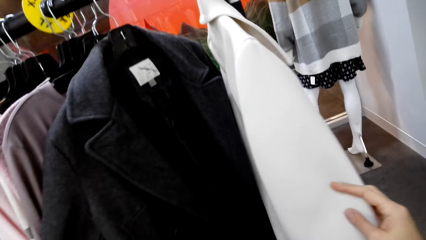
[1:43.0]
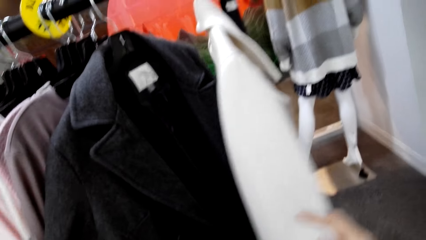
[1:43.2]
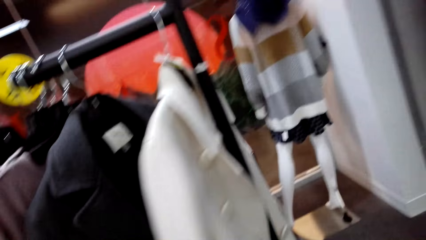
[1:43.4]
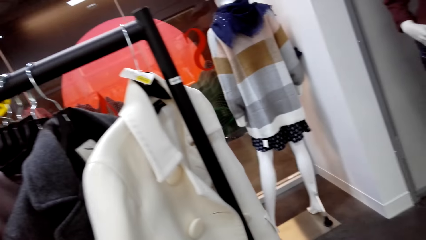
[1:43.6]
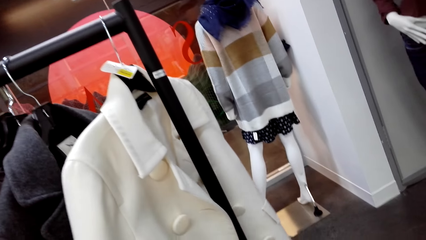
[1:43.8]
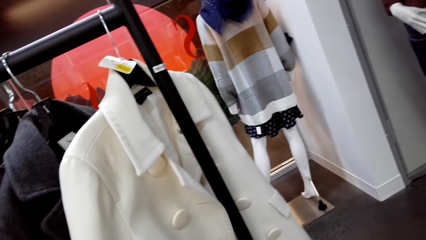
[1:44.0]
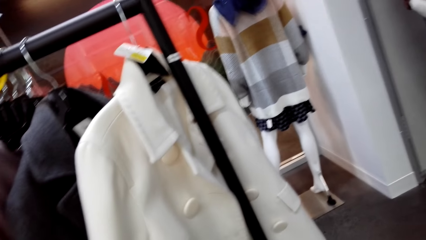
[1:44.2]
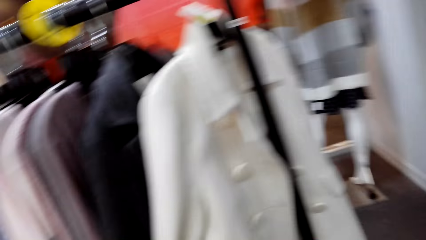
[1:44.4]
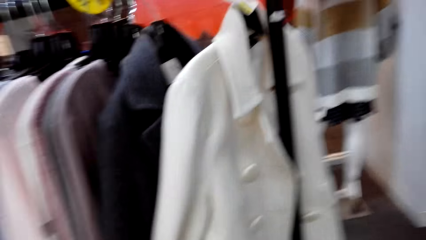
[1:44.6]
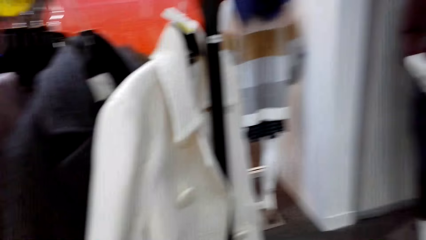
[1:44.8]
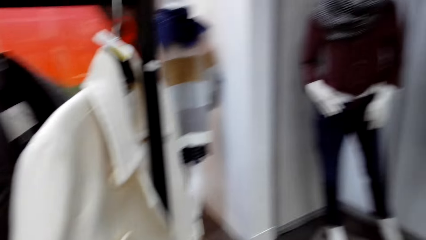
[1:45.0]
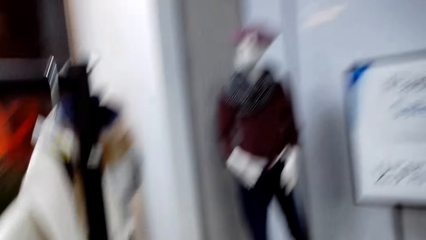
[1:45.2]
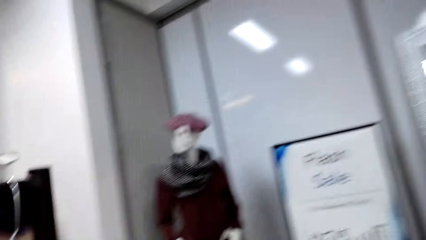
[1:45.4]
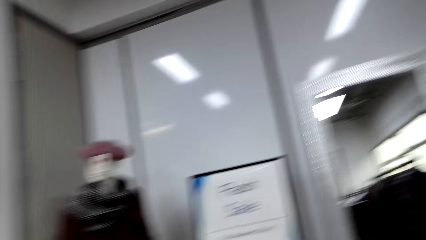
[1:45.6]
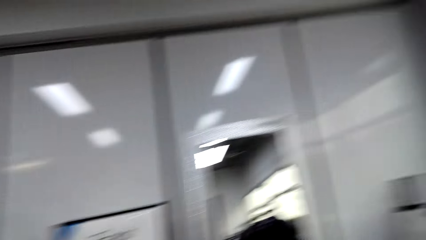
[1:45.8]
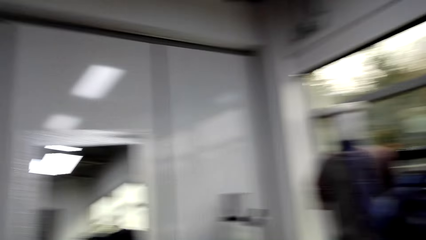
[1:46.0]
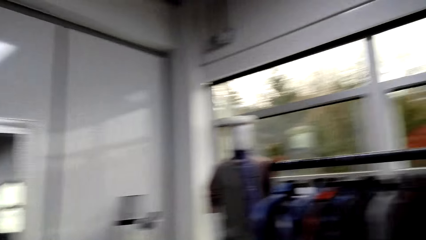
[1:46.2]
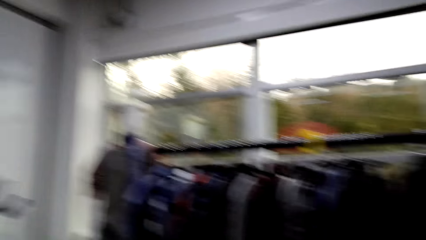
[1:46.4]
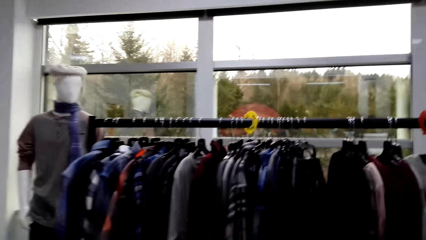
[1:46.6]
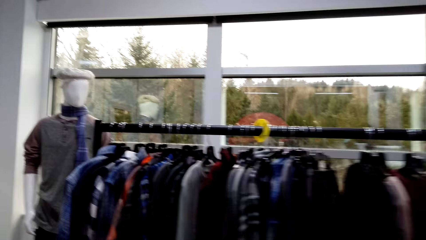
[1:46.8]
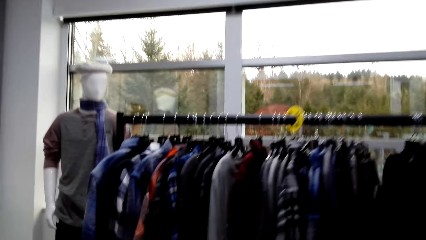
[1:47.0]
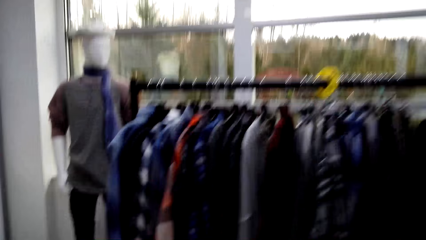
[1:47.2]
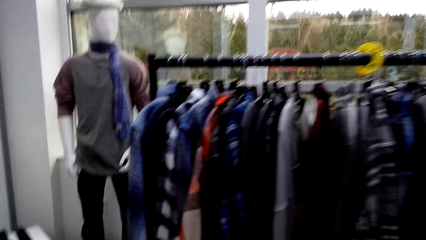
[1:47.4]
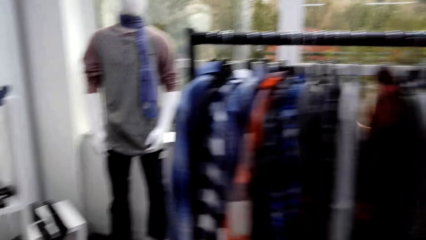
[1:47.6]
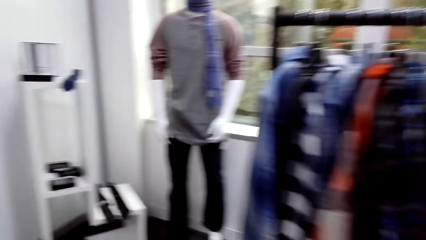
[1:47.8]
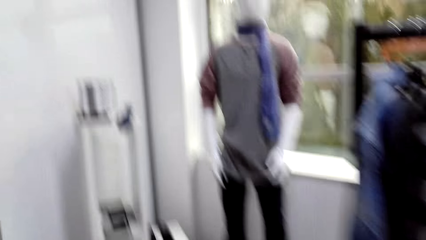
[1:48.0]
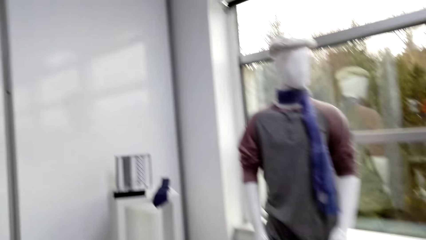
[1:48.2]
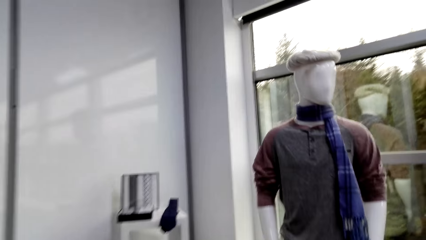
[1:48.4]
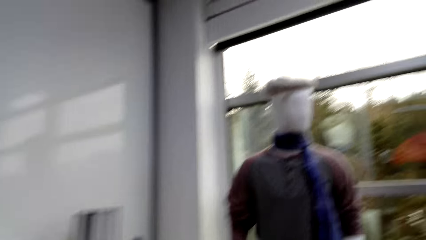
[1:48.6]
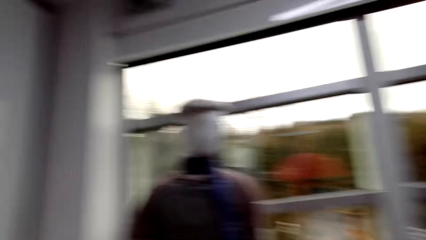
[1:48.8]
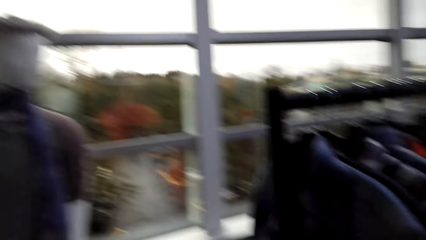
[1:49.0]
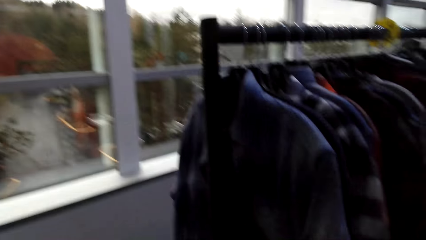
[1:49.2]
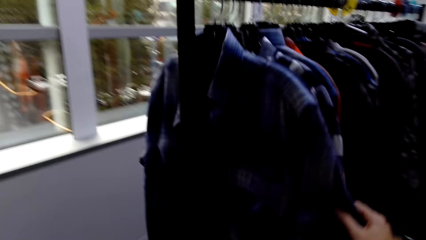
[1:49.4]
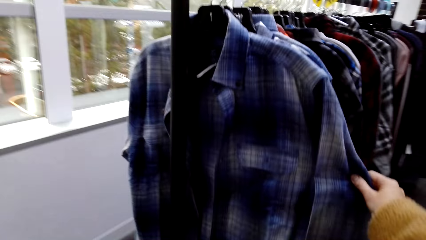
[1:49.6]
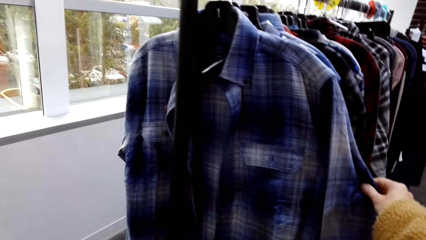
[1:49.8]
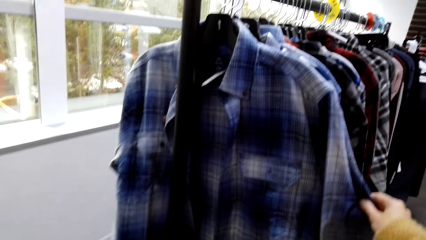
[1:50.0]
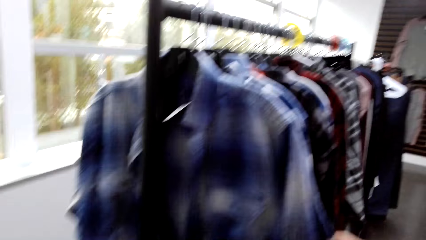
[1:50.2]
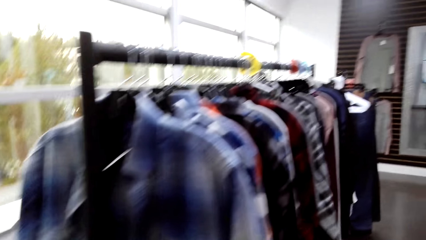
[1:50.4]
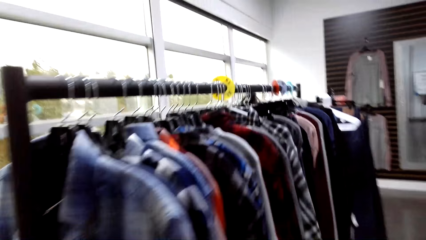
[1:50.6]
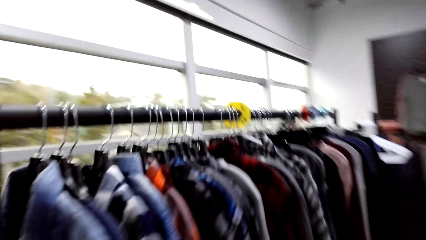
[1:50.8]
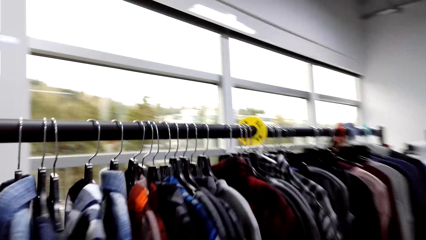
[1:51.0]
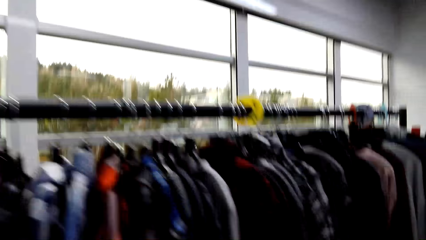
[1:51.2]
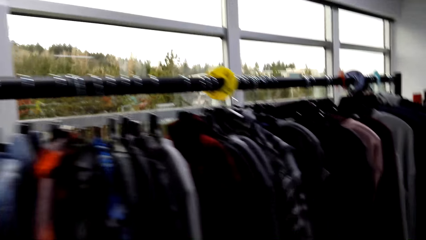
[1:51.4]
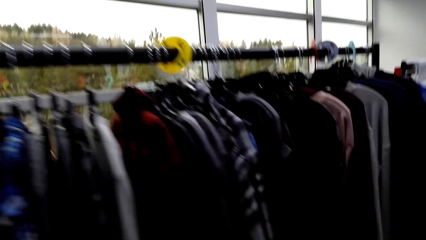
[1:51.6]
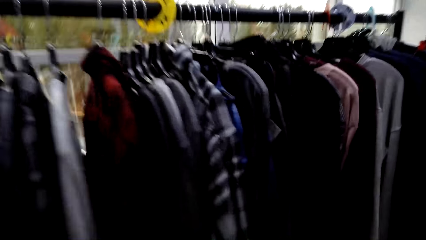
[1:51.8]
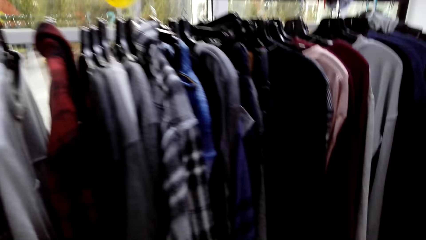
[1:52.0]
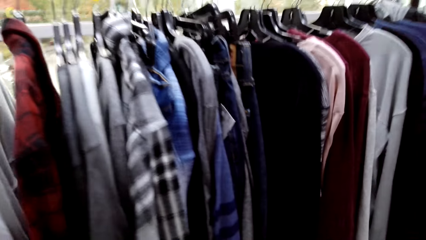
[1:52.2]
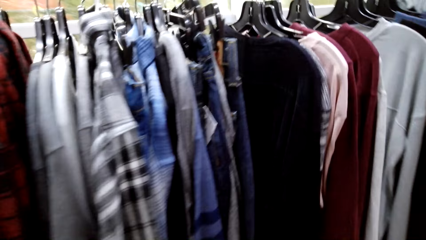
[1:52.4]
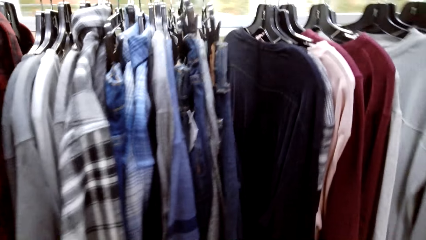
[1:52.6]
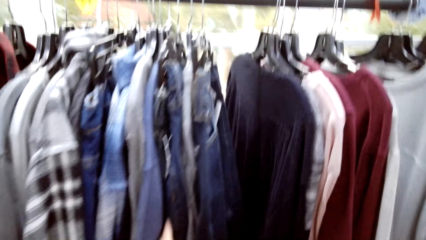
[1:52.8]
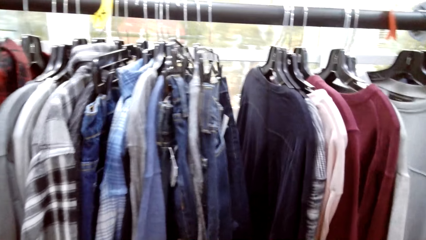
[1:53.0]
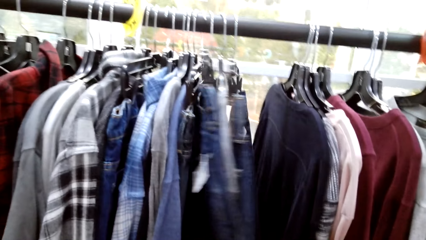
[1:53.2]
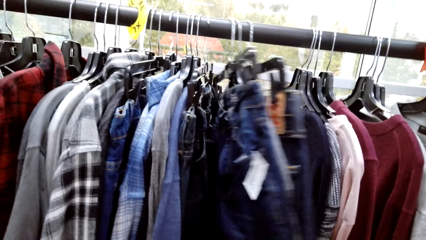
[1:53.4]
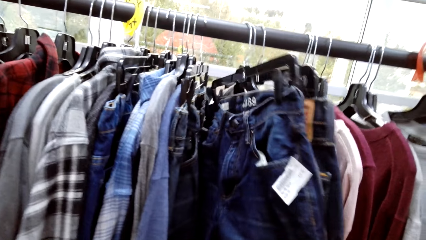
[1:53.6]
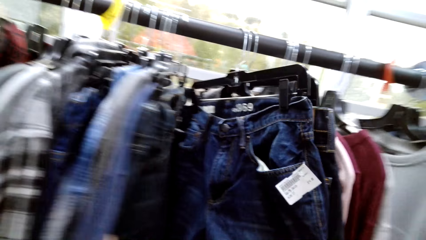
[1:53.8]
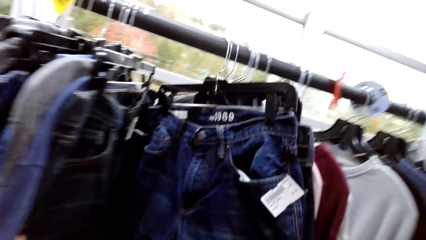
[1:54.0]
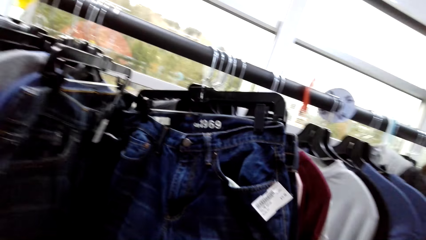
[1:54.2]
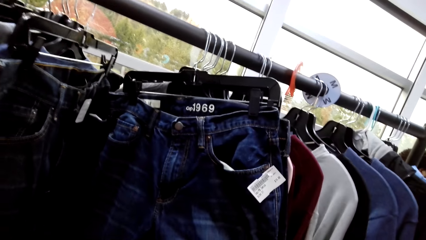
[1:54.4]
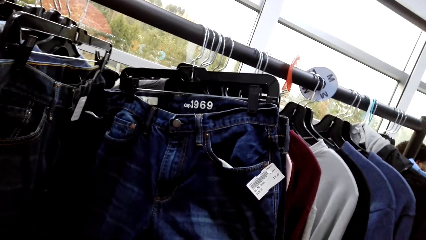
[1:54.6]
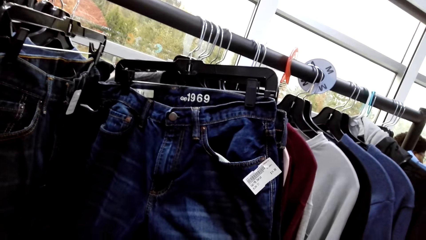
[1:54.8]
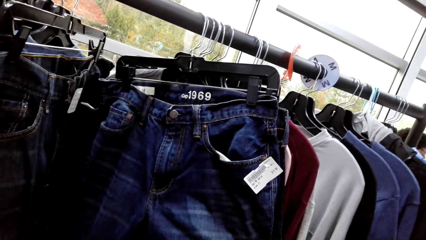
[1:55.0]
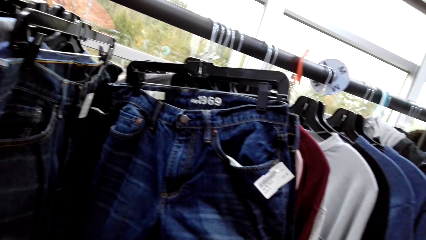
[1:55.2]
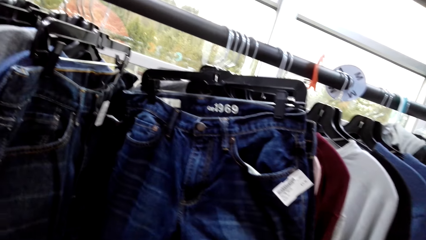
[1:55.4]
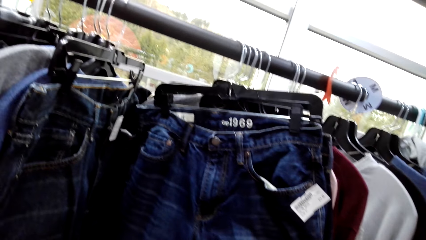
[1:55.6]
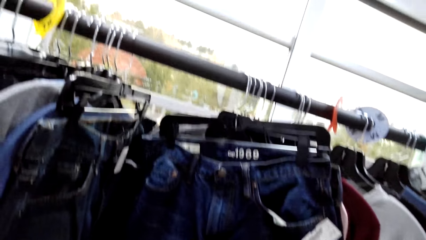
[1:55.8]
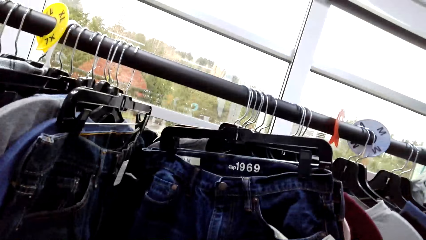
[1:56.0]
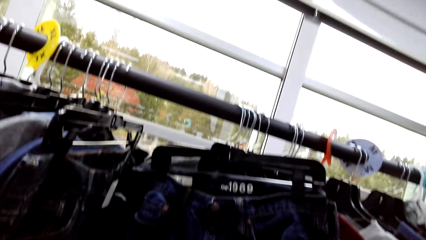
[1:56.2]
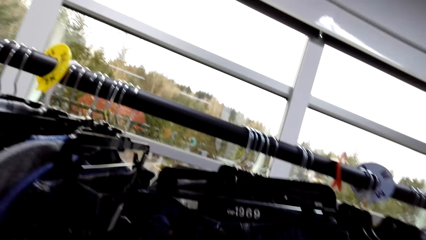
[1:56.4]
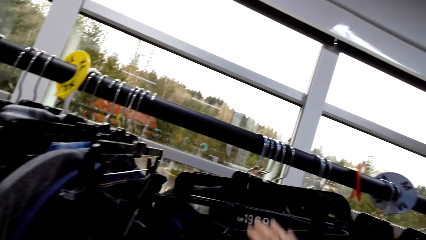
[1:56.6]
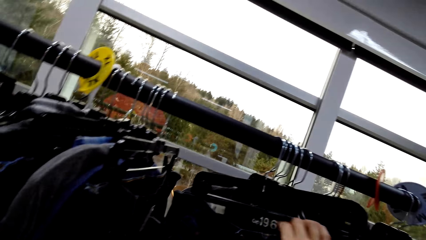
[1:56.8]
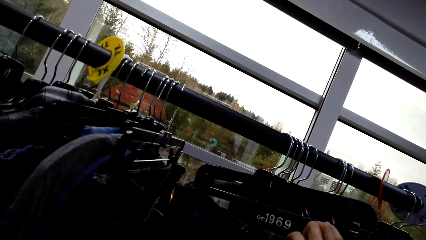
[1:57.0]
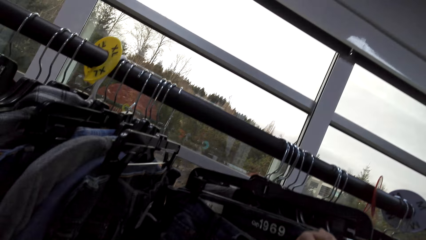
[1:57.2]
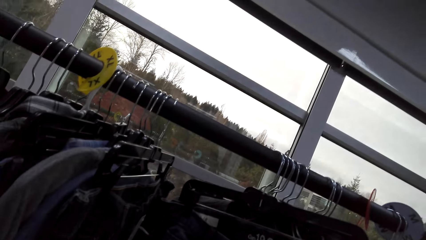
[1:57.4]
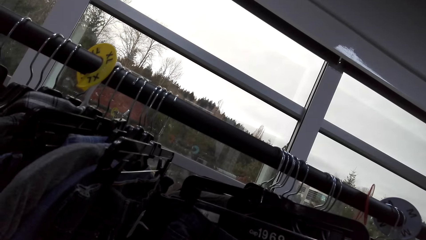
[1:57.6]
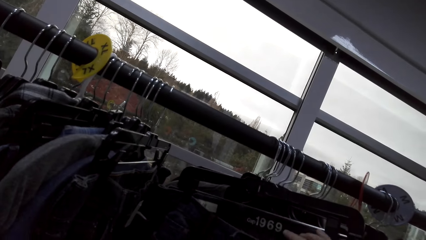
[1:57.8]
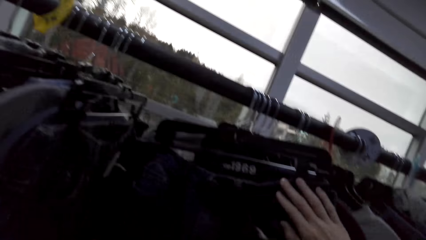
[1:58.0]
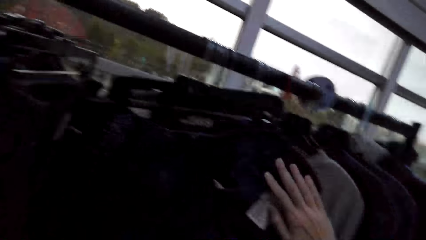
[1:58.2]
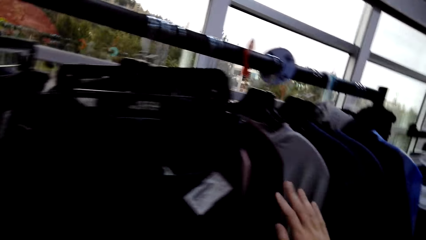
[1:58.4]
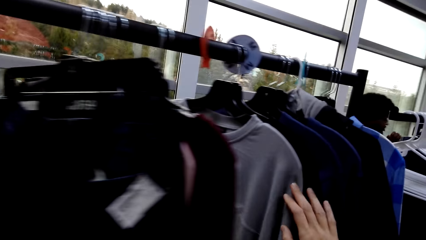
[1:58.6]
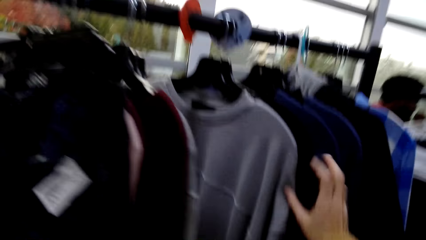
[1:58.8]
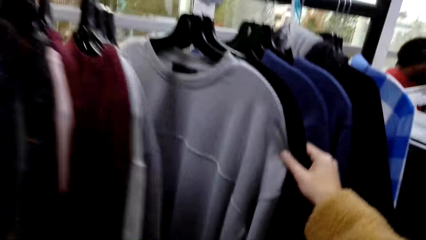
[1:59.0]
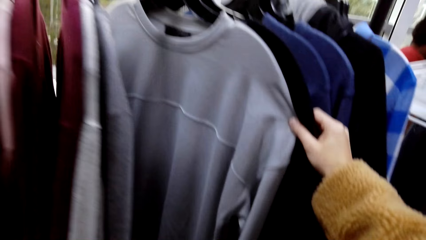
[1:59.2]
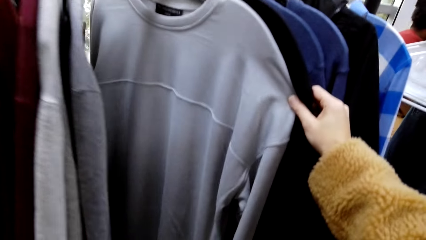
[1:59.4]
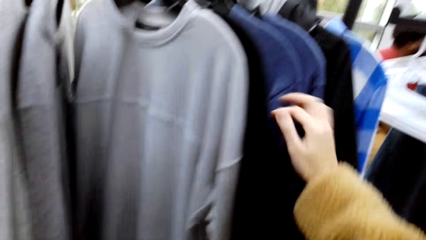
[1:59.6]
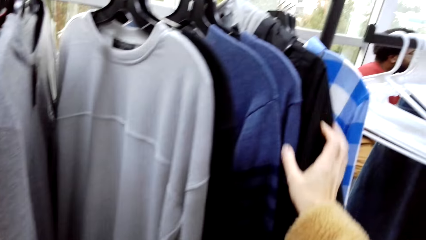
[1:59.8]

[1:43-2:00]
The camera wearer holds the sweater. They walk to another rack. They look around. They inspect the shirt on the rack. They walk to the middle of the rack. They inspect the clothes on the rack.
